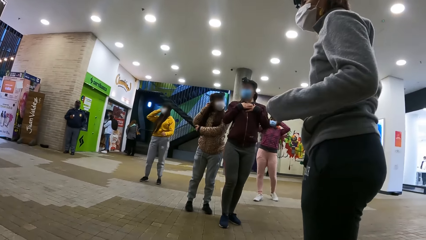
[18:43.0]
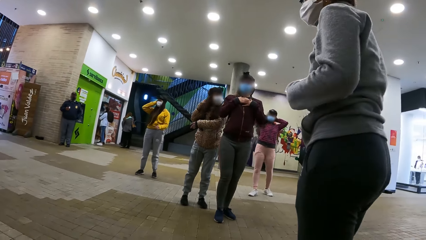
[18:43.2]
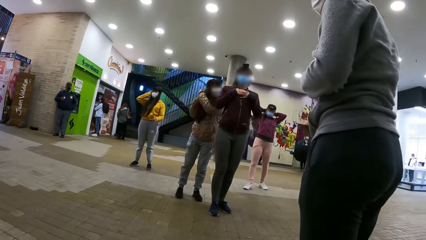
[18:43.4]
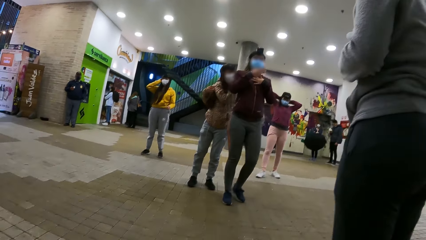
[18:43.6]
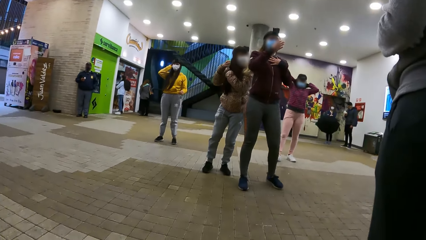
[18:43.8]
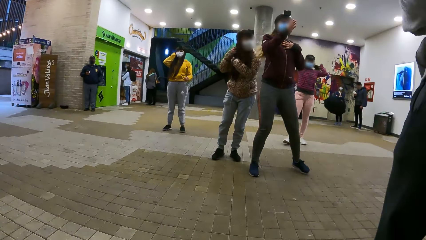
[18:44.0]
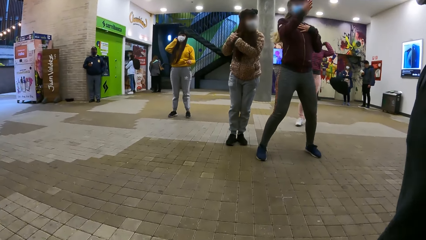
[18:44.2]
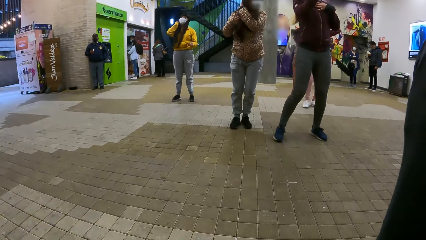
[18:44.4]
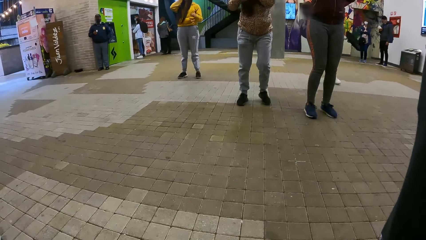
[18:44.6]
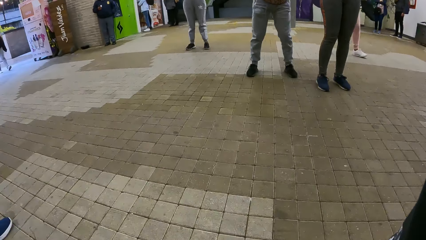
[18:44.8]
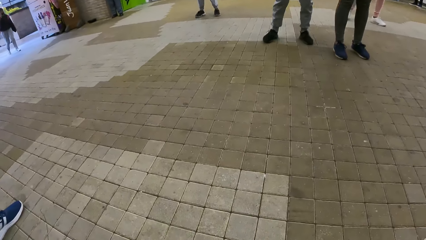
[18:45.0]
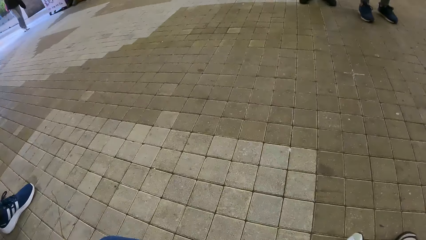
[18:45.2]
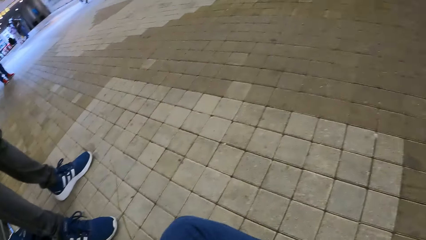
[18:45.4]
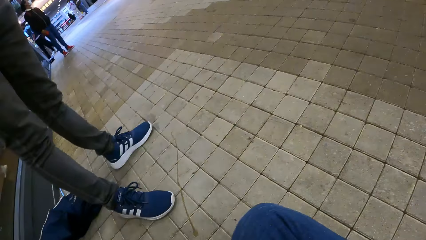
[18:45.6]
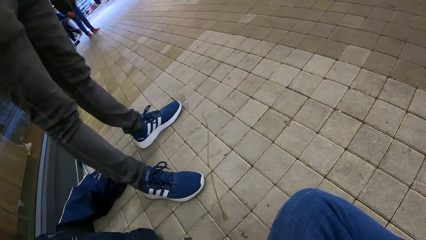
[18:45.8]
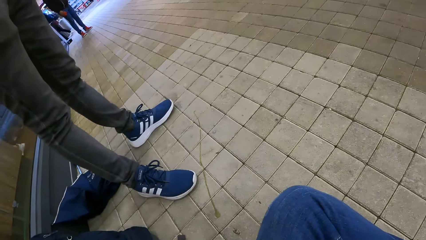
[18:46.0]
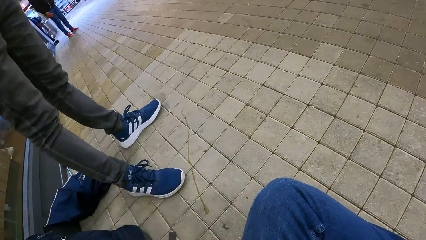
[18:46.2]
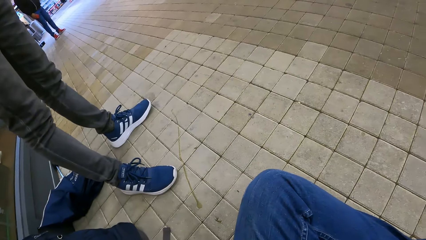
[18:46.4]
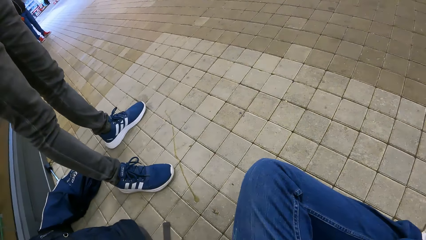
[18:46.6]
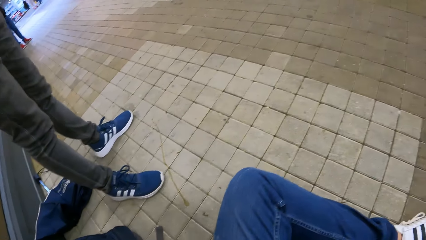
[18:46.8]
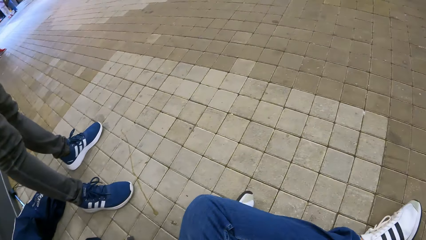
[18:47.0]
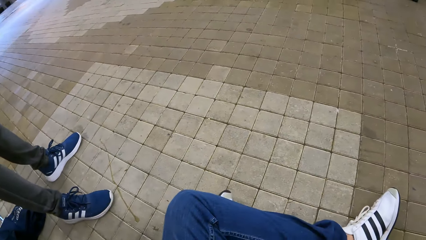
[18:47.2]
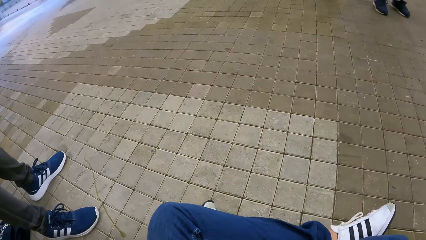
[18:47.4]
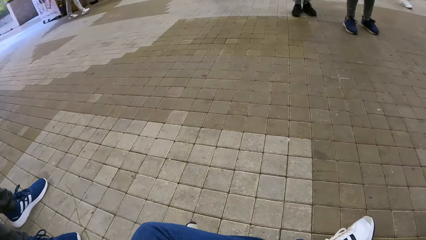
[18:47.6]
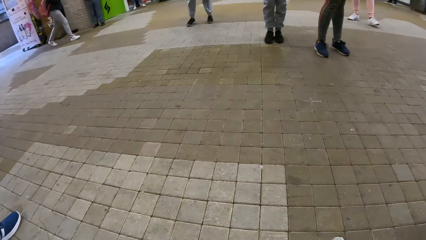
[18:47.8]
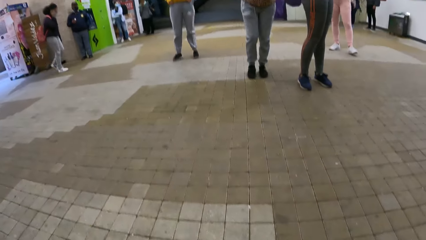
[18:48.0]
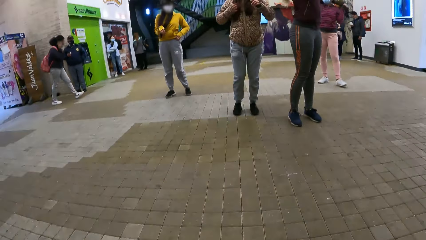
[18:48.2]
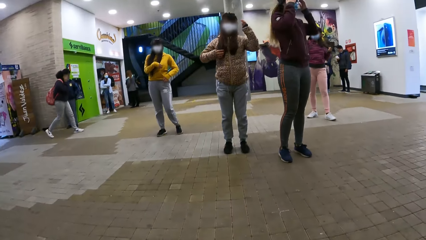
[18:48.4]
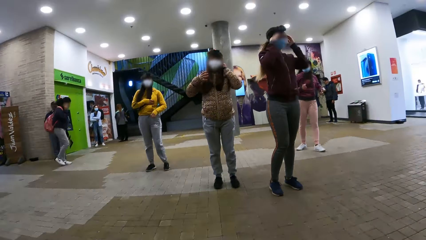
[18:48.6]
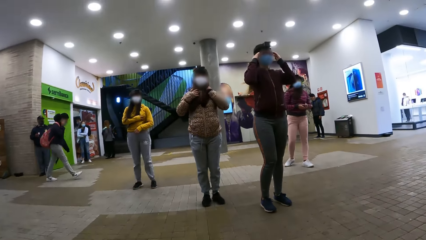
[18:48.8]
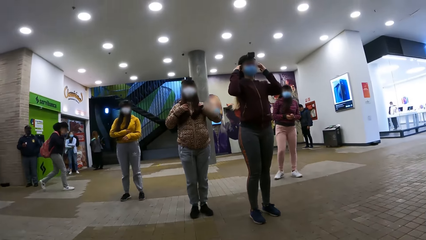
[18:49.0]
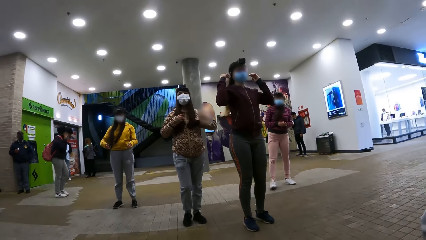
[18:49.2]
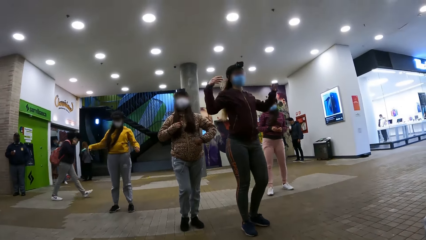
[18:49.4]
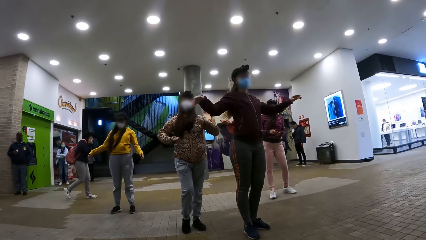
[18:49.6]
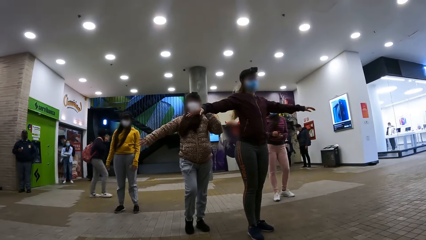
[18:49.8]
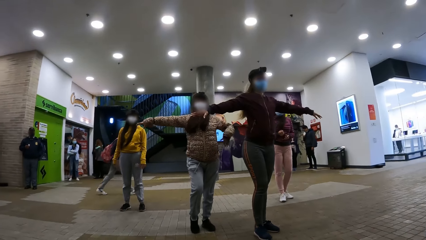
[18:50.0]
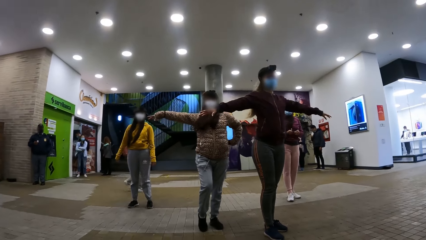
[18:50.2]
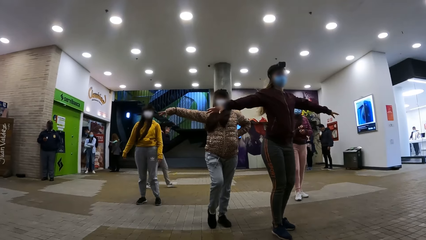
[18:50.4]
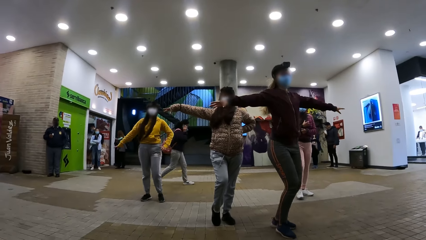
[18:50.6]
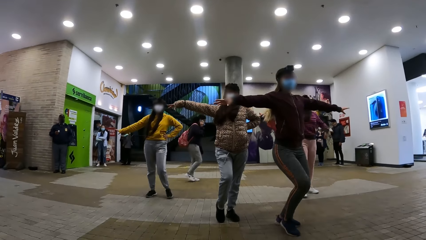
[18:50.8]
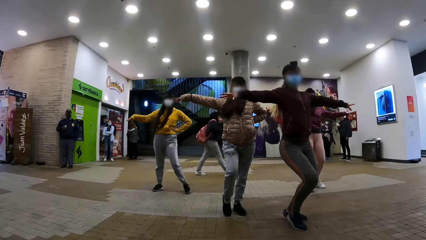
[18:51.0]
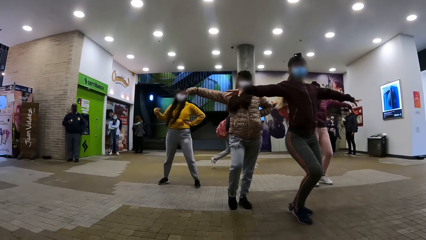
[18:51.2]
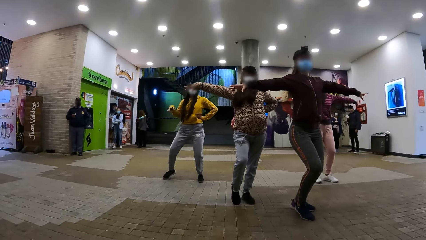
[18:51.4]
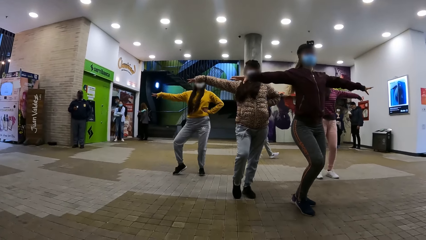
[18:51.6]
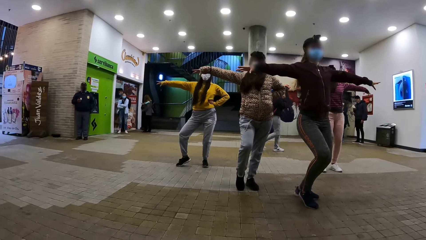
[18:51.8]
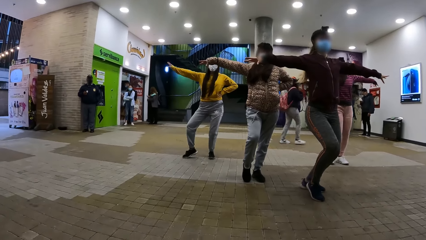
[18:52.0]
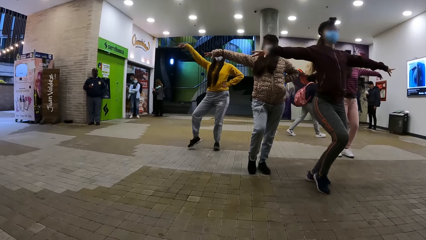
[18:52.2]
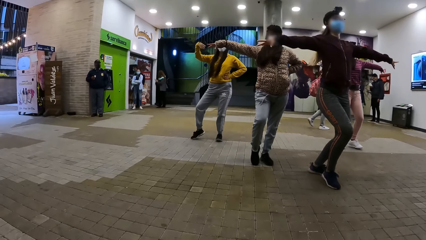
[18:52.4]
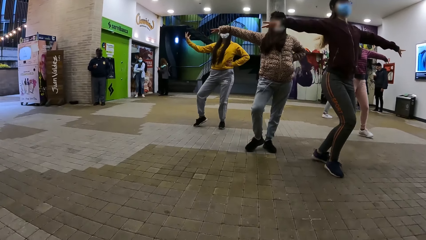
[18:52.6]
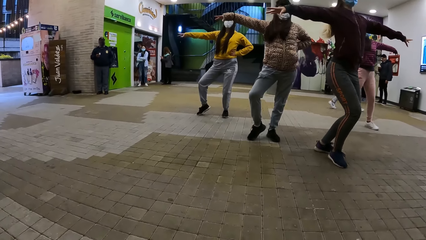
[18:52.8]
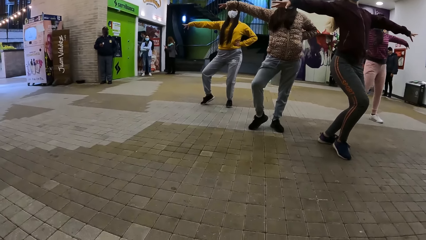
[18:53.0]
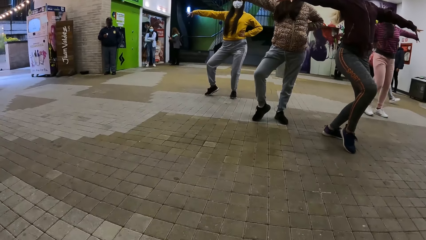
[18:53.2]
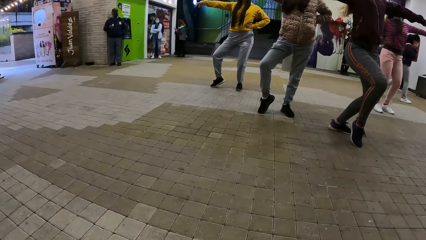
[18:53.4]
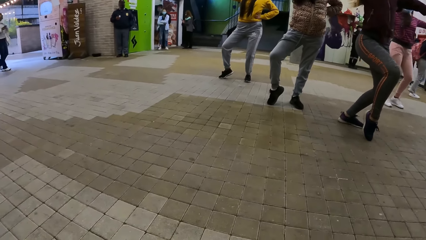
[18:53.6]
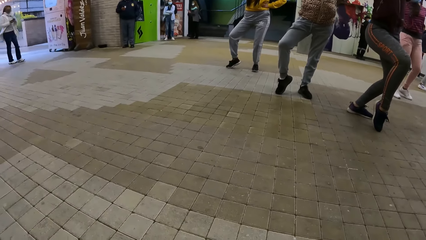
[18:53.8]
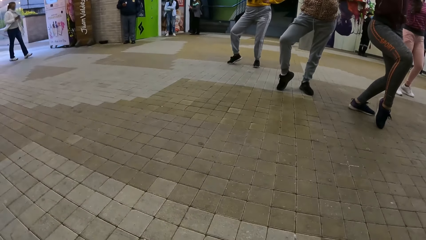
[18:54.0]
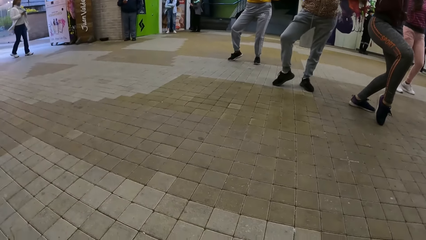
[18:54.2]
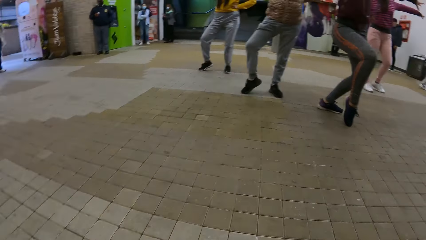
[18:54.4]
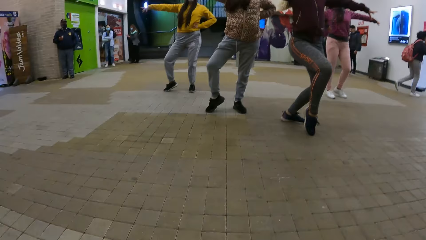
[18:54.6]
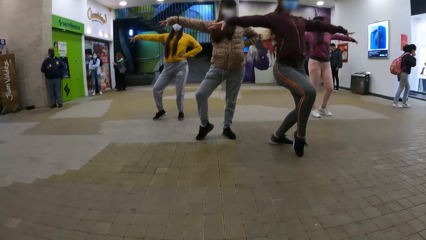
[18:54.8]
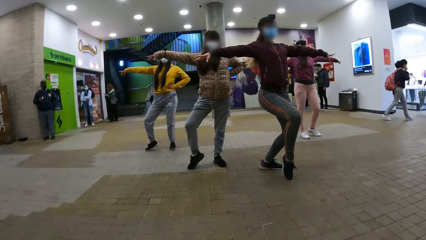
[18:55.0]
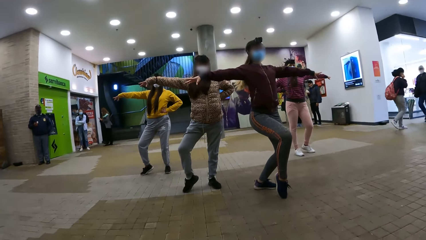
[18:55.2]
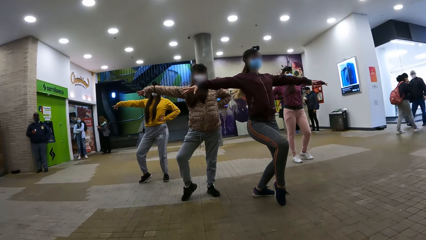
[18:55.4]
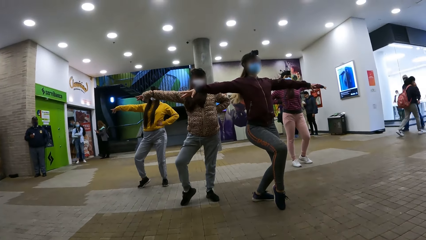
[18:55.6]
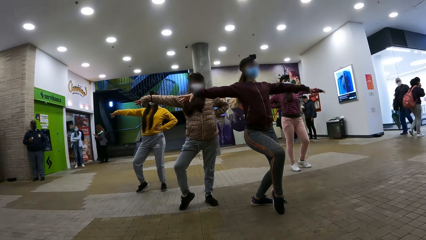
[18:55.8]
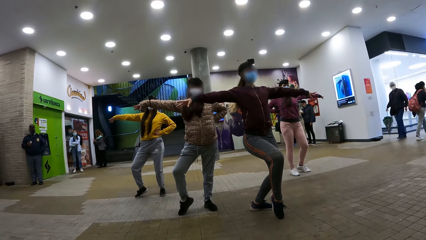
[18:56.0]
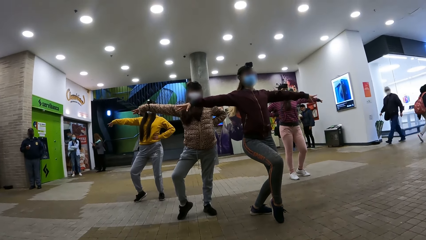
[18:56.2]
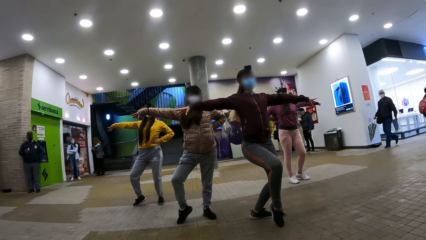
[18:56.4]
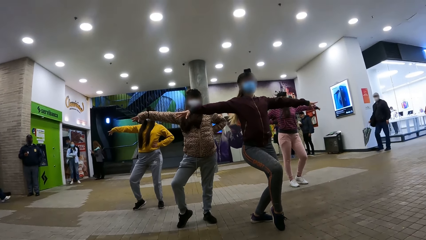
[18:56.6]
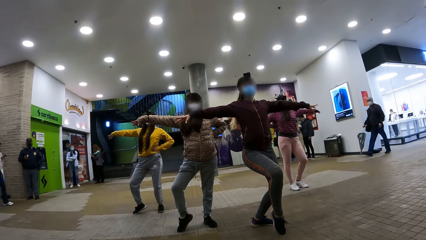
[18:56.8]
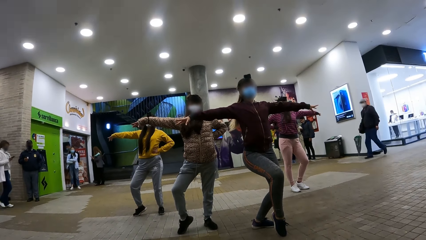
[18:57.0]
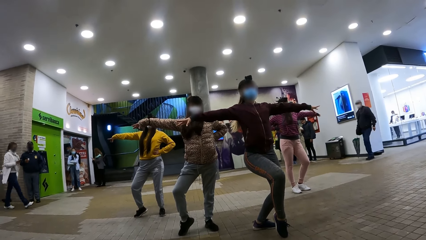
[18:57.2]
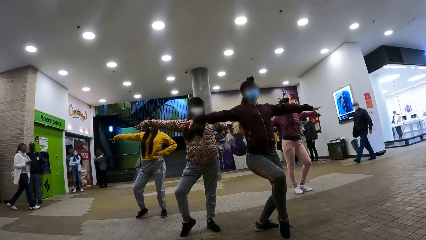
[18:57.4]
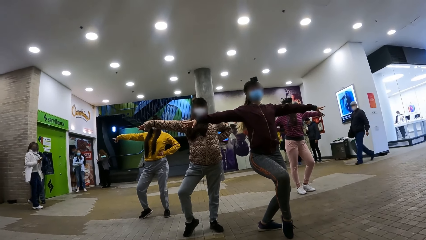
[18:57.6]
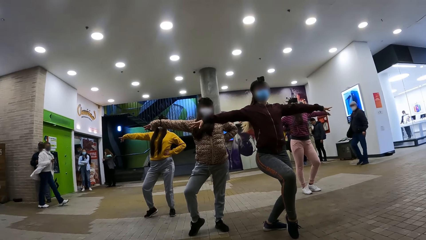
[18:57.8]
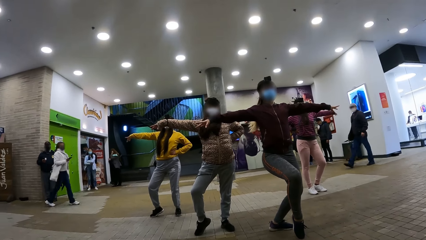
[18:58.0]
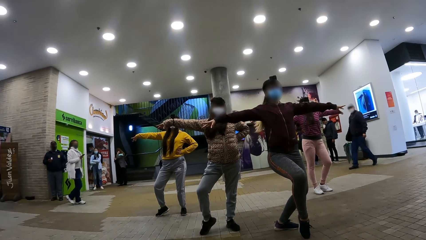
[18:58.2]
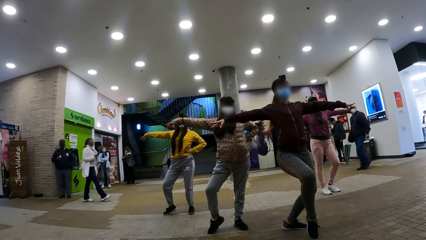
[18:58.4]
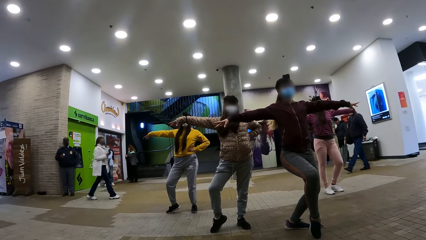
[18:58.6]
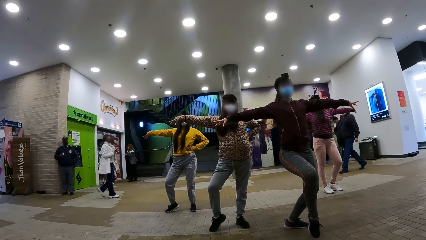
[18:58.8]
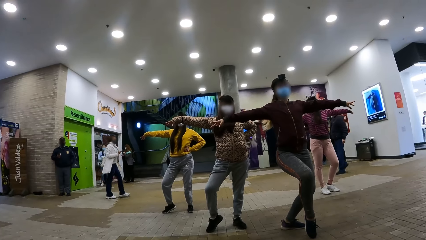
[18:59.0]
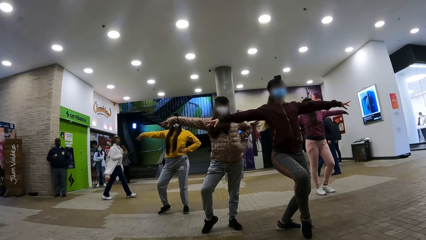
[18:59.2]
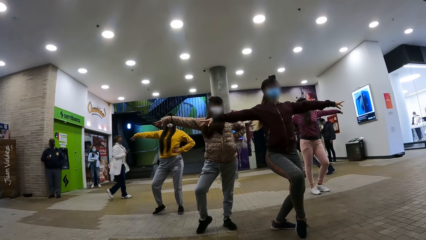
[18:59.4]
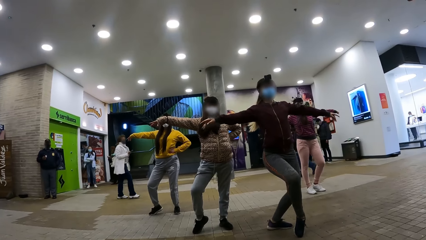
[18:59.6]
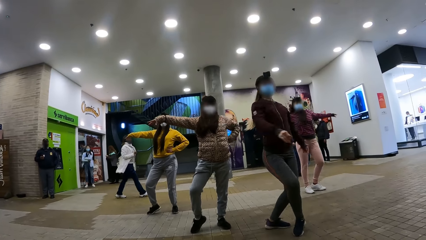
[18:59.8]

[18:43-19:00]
The camera wearer looks around. They move legs. They record video. They look around.
